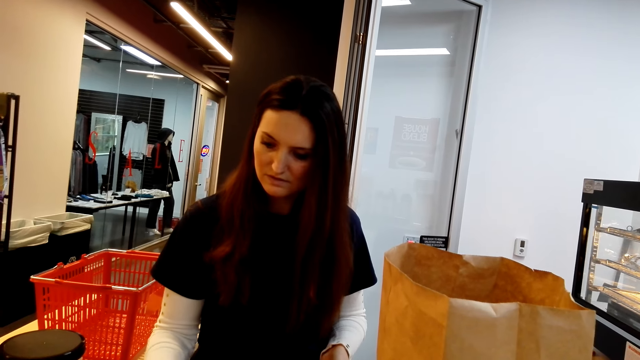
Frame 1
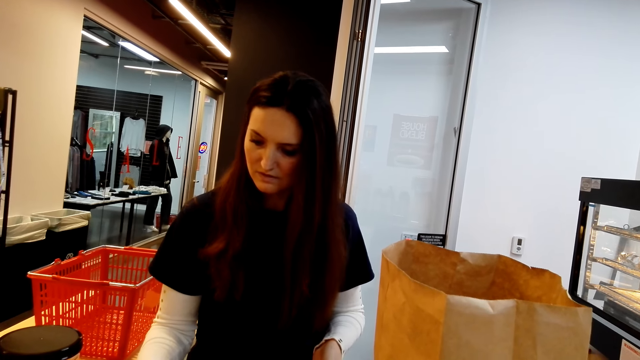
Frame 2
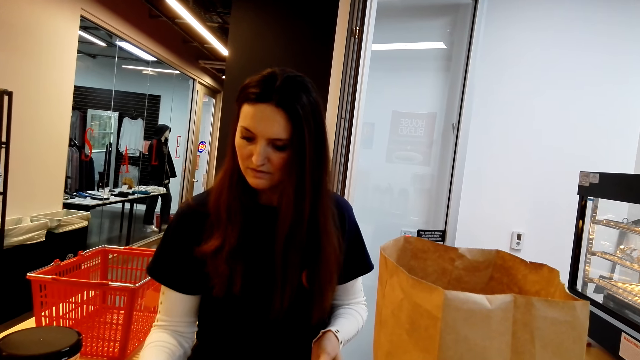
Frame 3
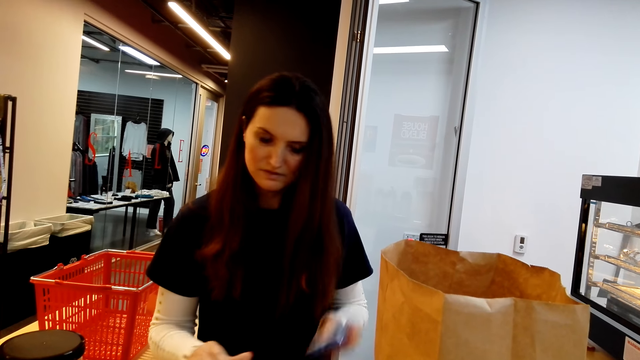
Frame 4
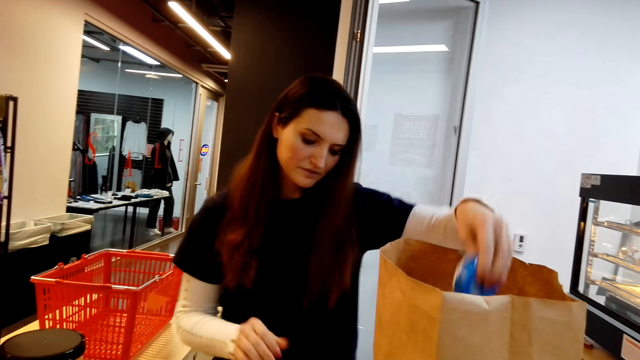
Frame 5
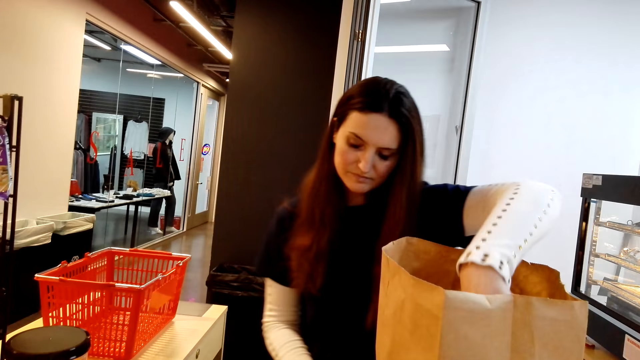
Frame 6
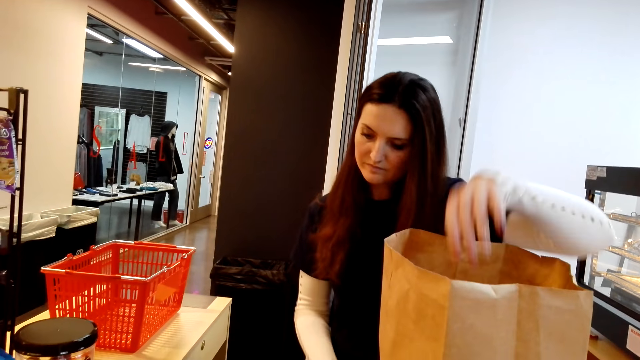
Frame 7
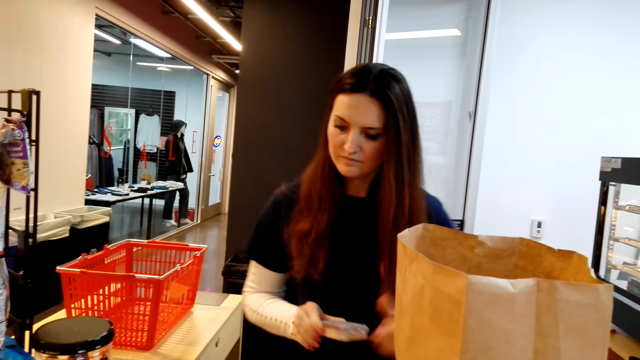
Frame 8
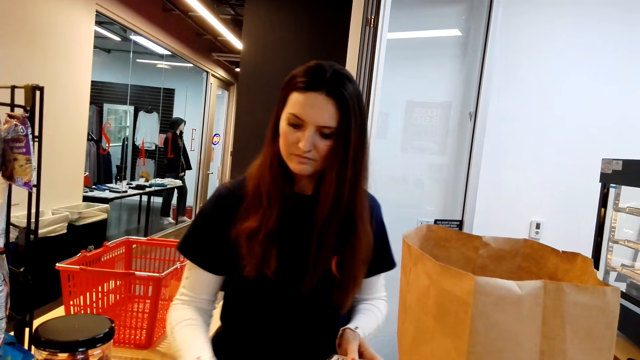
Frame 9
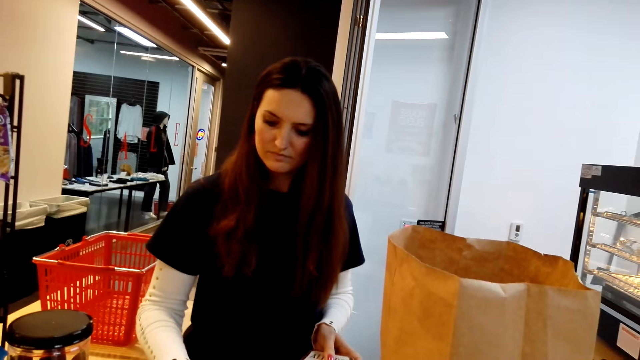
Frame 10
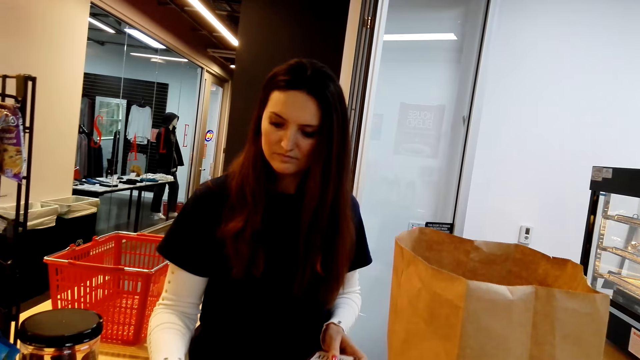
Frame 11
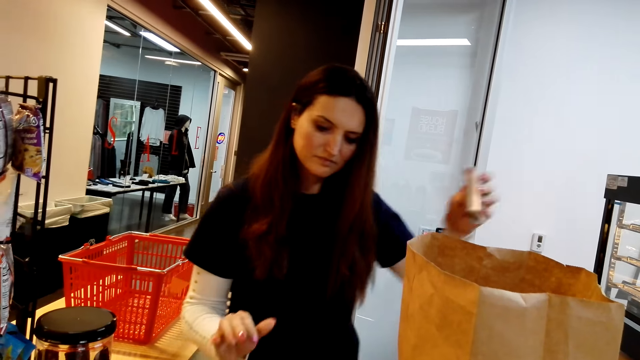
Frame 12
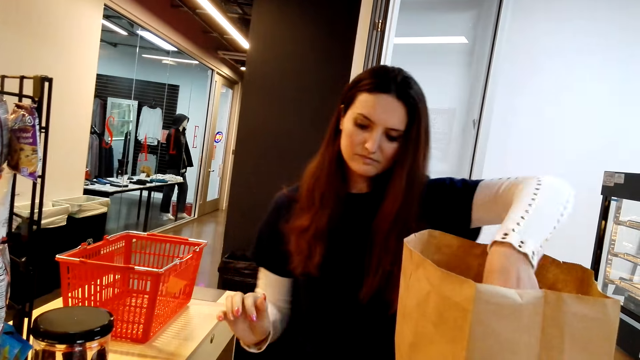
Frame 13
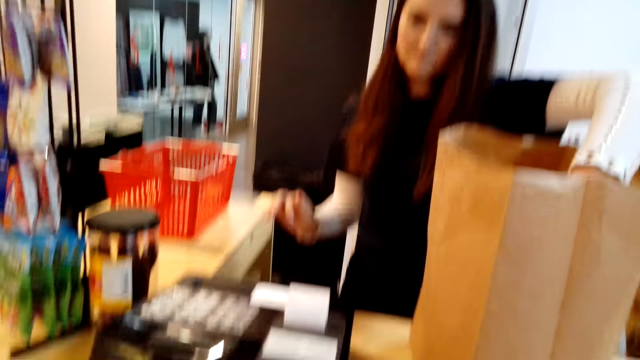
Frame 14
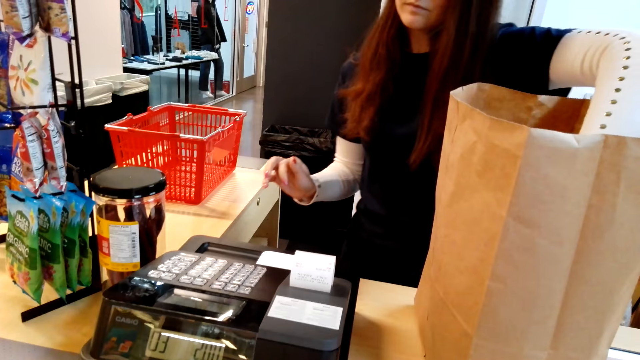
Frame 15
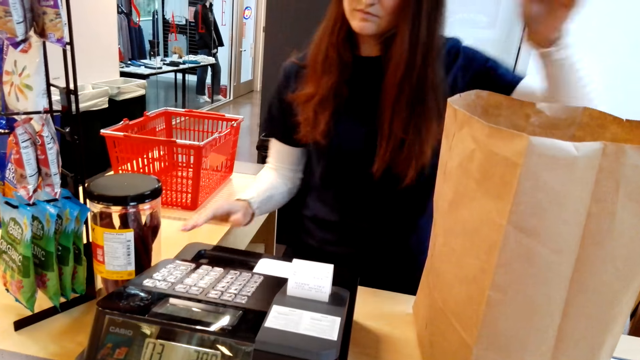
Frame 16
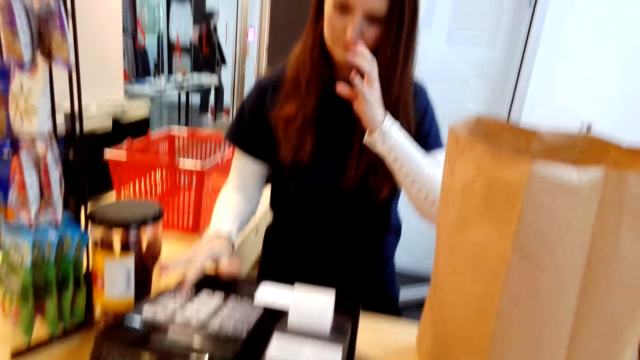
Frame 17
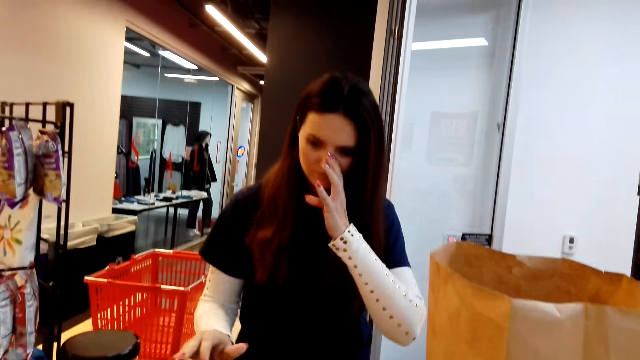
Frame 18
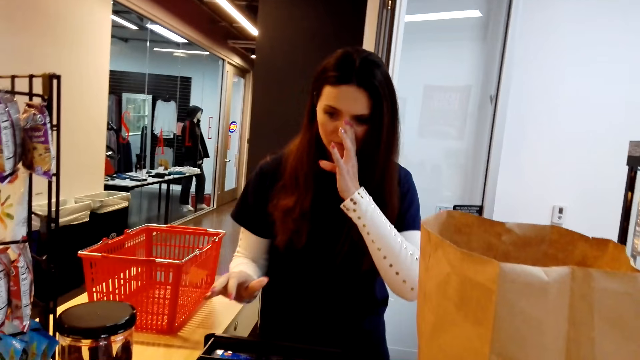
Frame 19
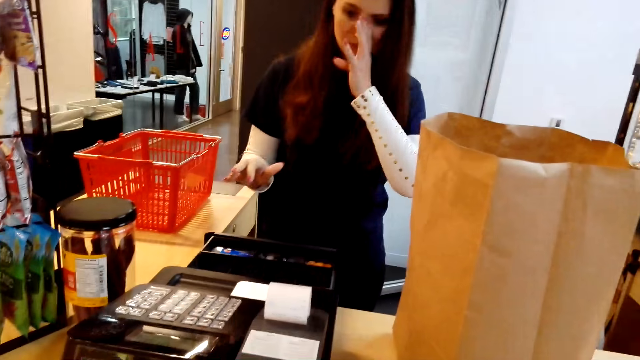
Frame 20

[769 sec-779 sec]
A cashier packs an item in a bag. The cashier keys in the information of an item in a cash register.

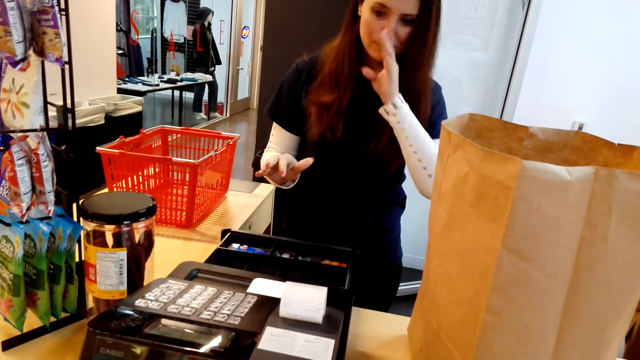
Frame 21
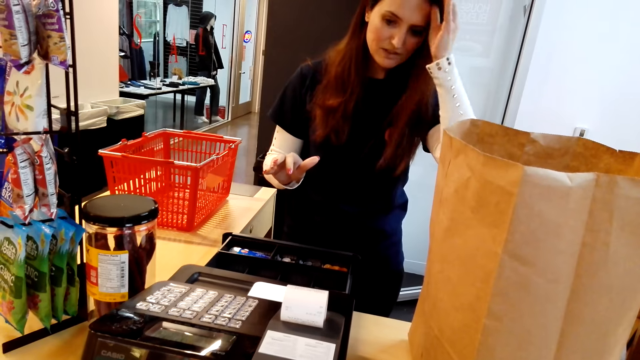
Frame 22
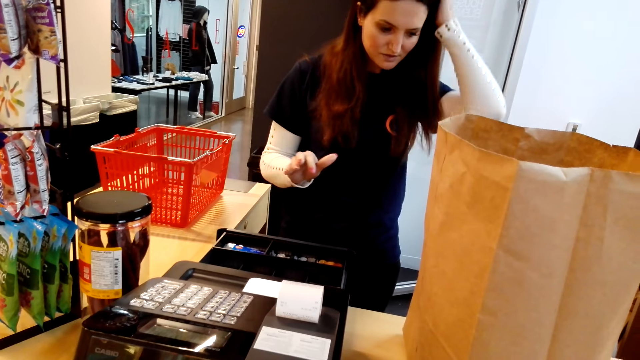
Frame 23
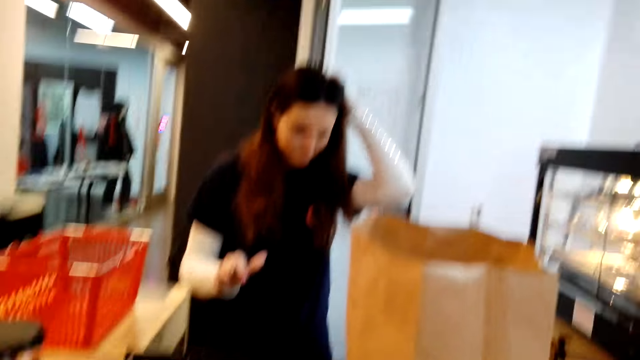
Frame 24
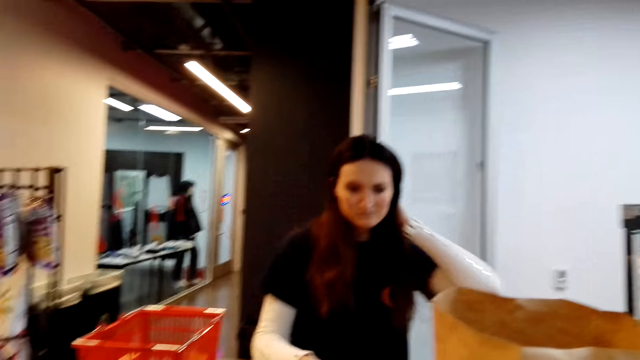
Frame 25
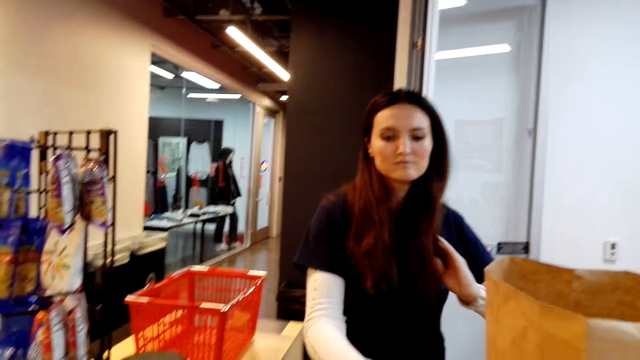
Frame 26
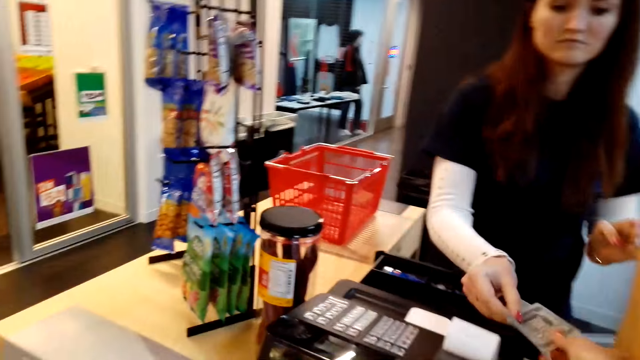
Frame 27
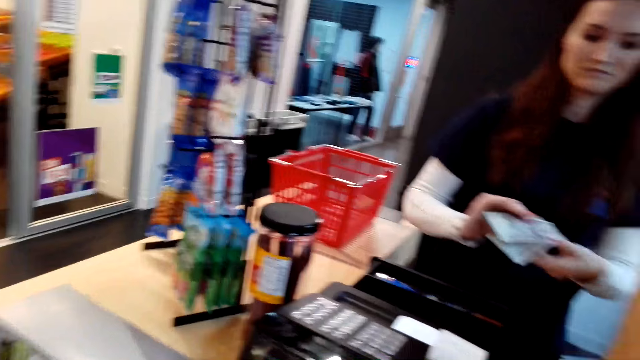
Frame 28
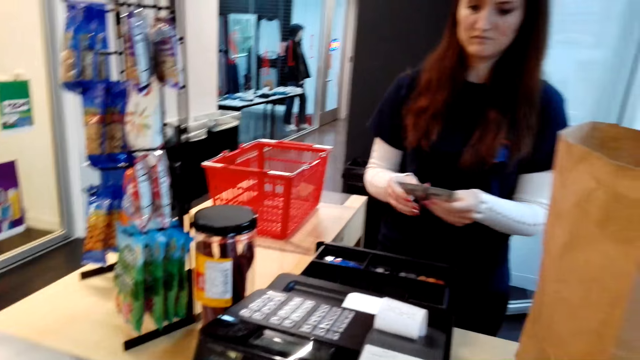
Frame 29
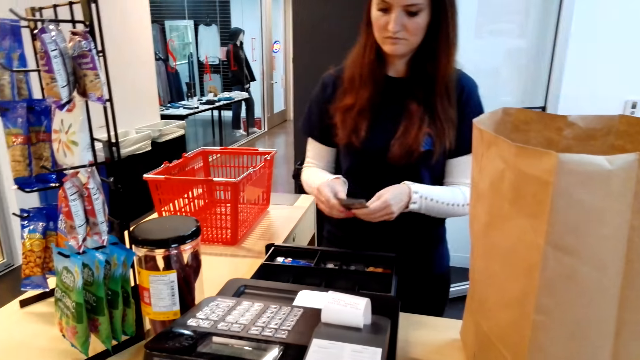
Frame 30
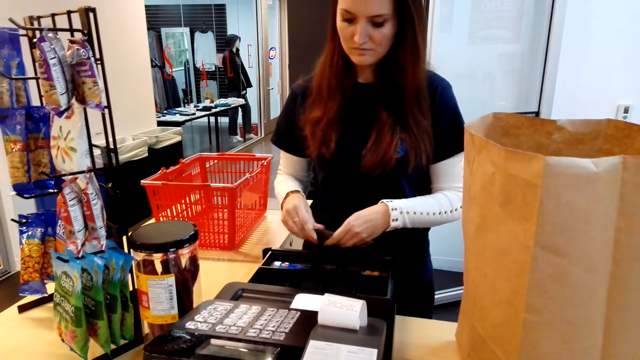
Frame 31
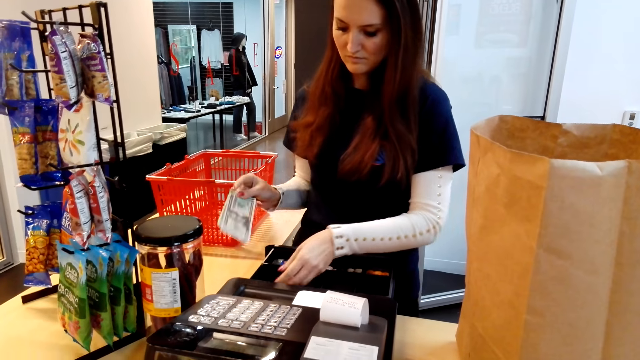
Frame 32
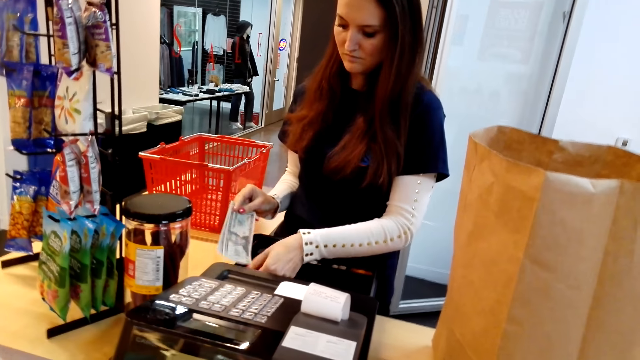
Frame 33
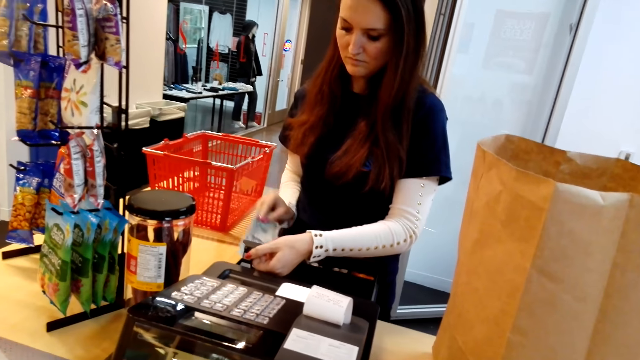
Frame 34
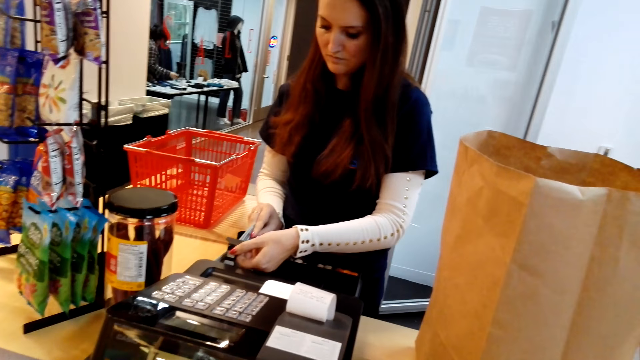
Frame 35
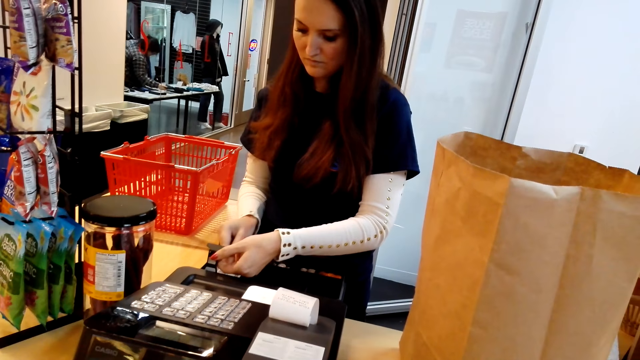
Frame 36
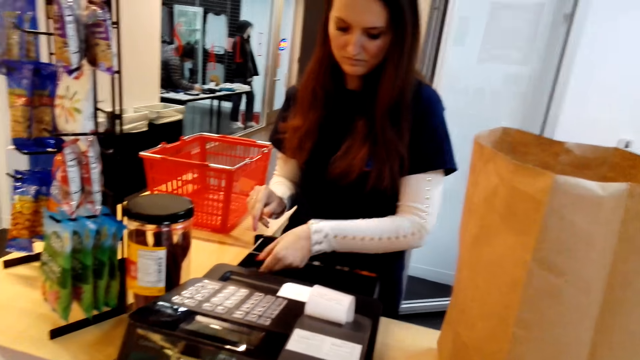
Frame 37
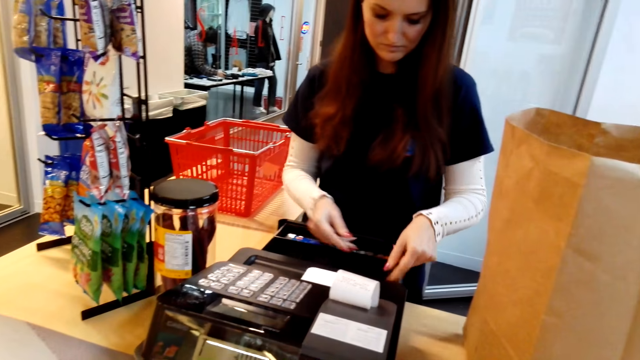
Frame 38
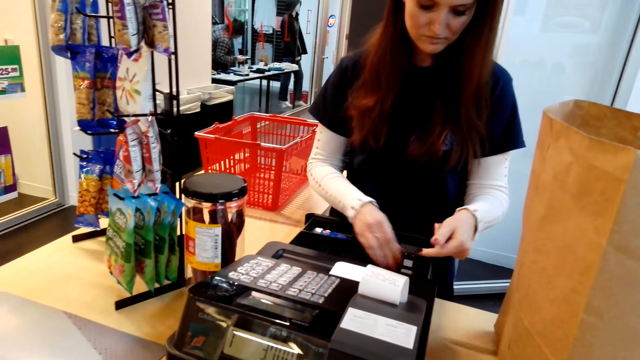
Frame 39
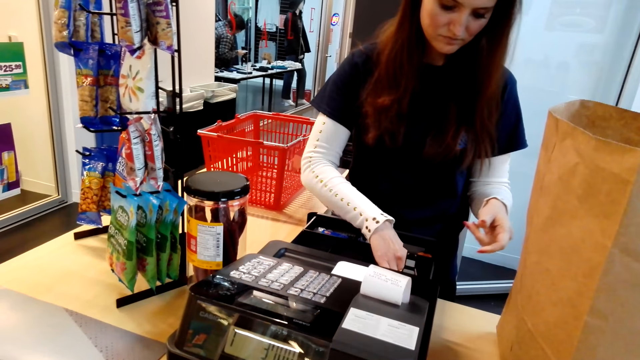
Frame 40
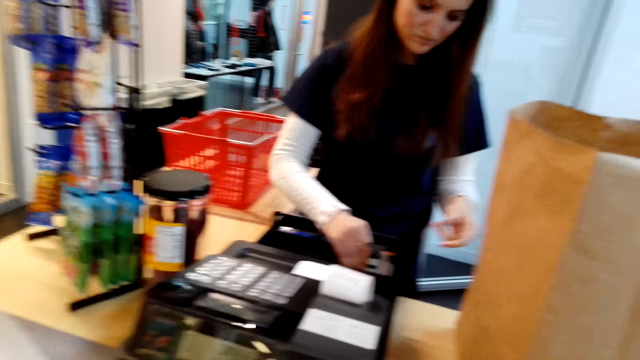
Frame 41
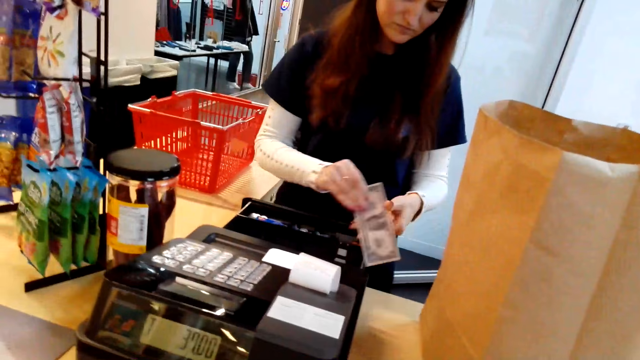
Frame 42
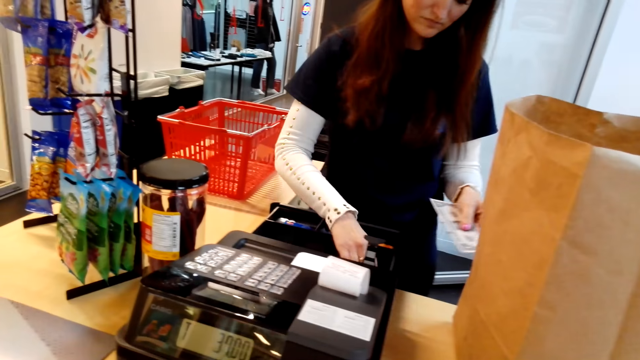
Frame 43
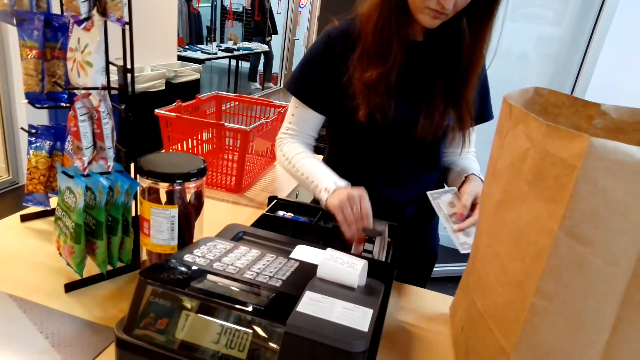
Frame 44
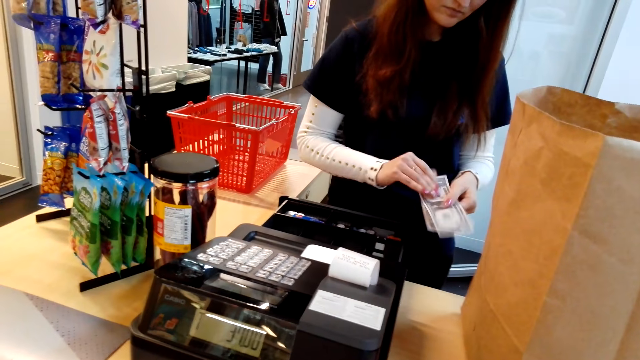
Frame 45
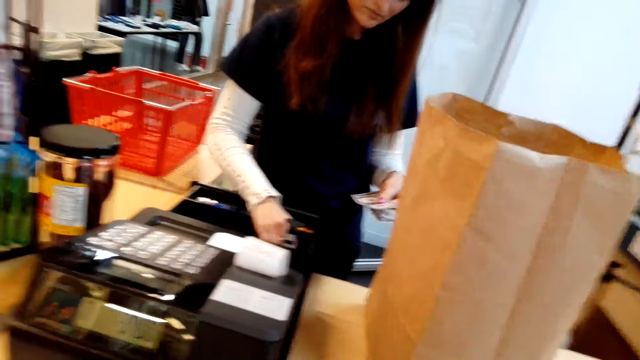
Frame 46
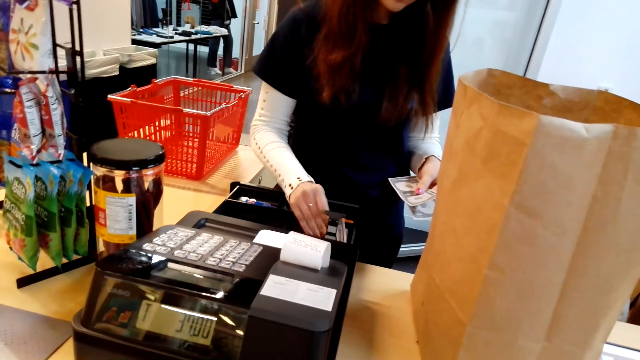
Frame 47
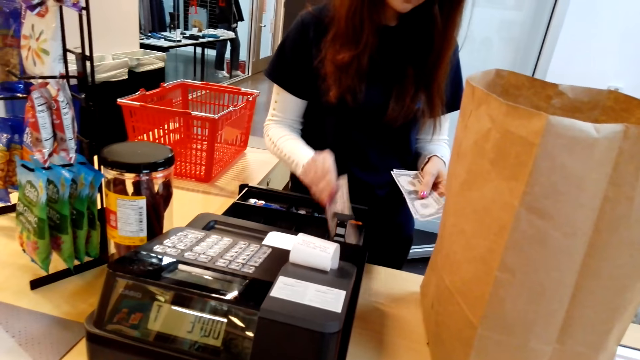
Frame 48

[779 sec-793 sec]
The camera wearer gives cash to a cashier. The cashier puts the cash in the cash register. The cashier picks up some cash from the cash box.
